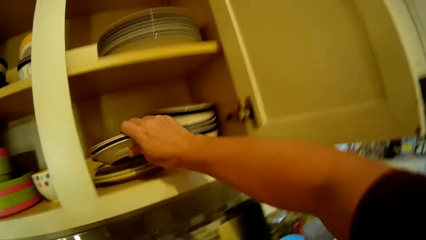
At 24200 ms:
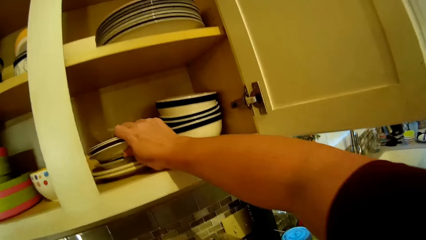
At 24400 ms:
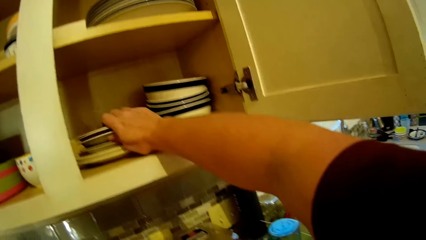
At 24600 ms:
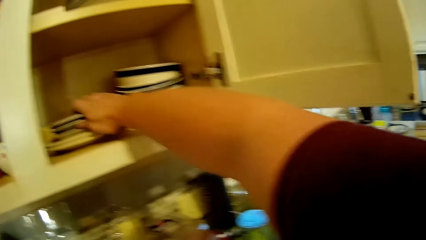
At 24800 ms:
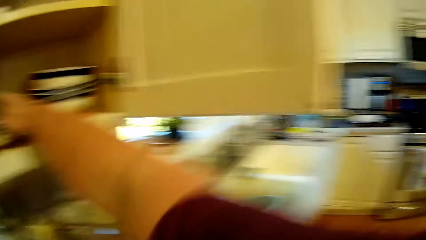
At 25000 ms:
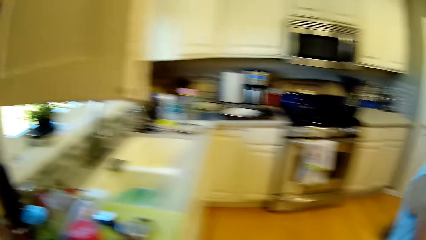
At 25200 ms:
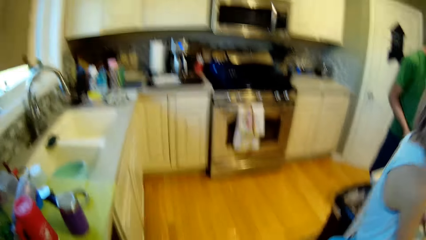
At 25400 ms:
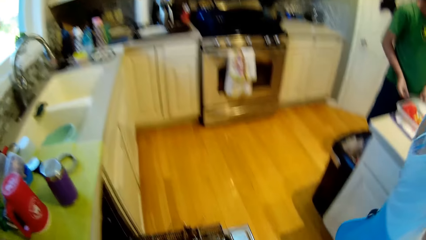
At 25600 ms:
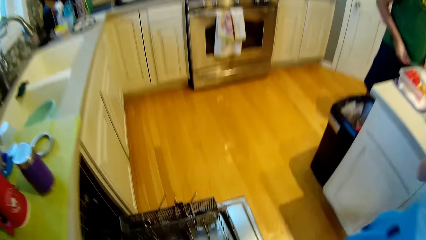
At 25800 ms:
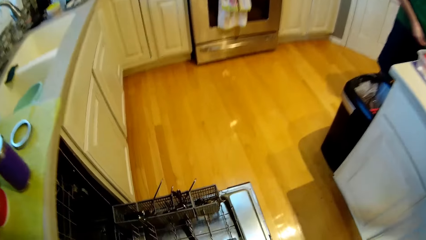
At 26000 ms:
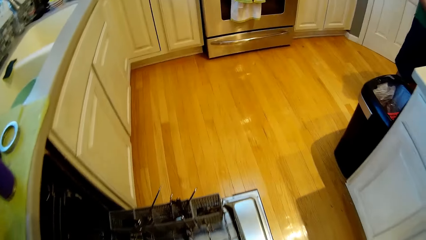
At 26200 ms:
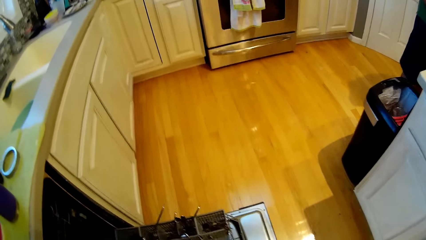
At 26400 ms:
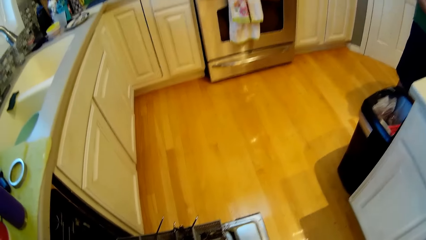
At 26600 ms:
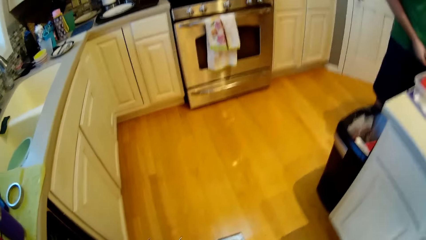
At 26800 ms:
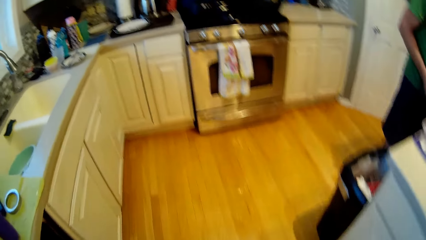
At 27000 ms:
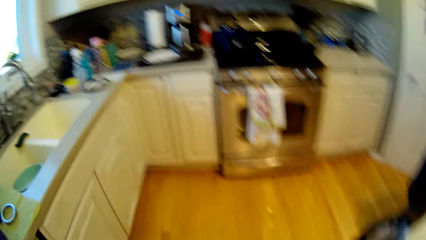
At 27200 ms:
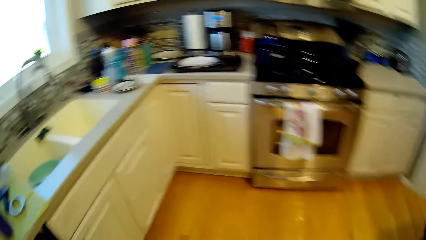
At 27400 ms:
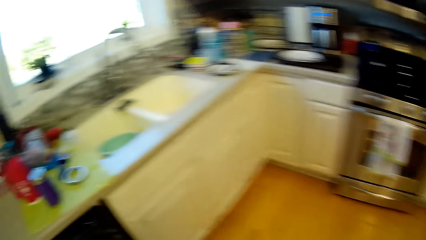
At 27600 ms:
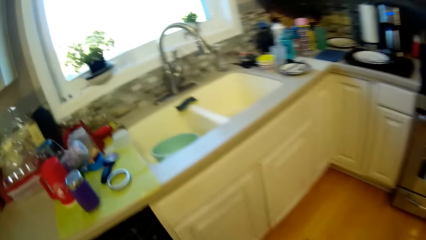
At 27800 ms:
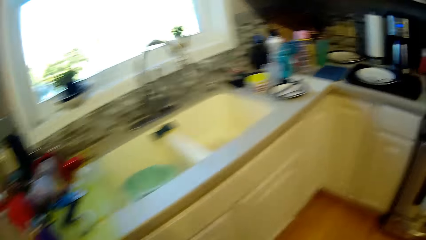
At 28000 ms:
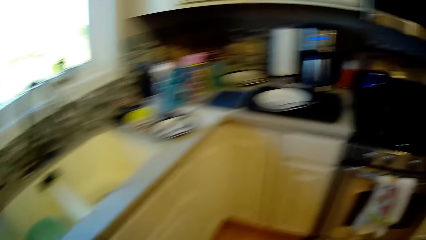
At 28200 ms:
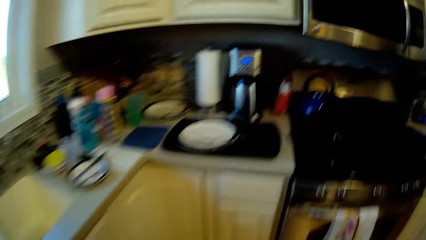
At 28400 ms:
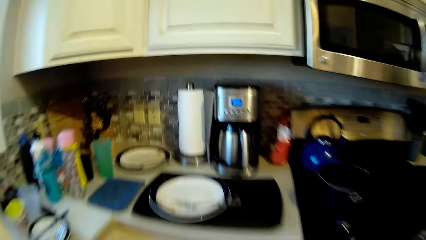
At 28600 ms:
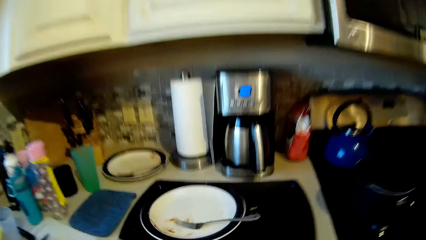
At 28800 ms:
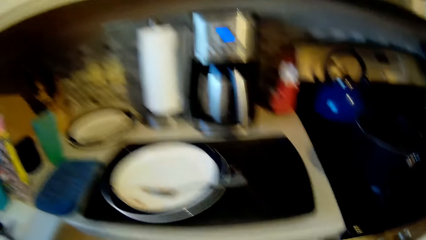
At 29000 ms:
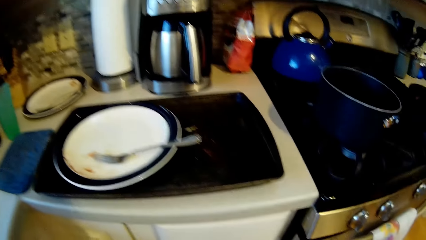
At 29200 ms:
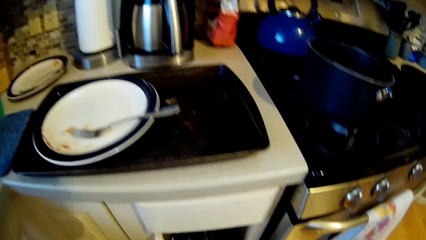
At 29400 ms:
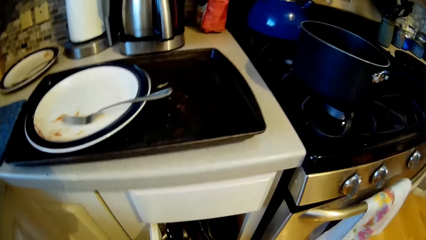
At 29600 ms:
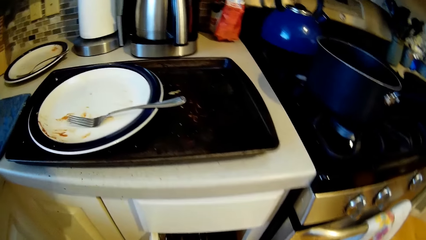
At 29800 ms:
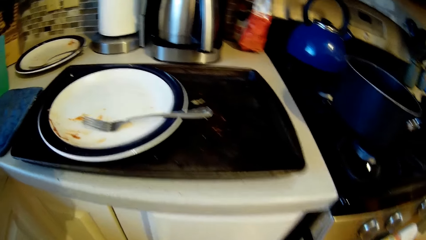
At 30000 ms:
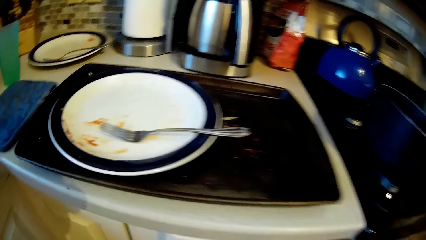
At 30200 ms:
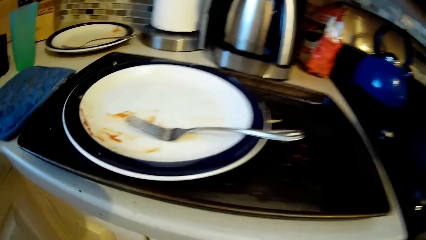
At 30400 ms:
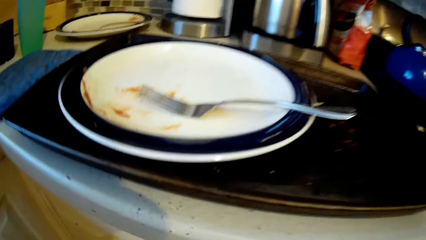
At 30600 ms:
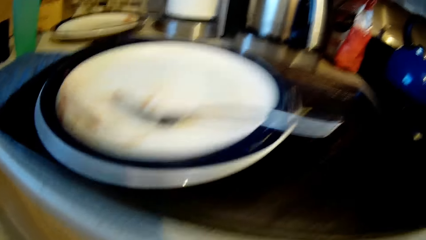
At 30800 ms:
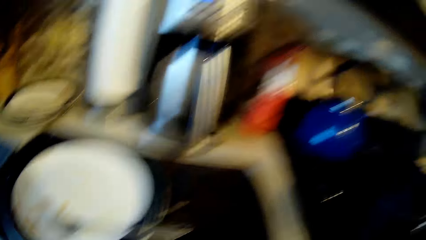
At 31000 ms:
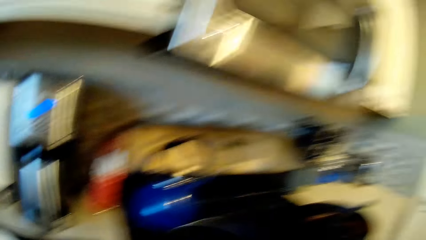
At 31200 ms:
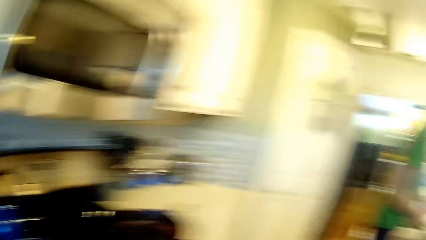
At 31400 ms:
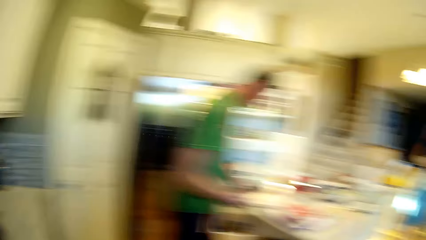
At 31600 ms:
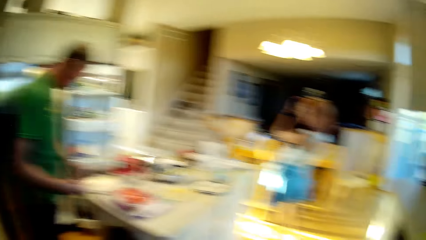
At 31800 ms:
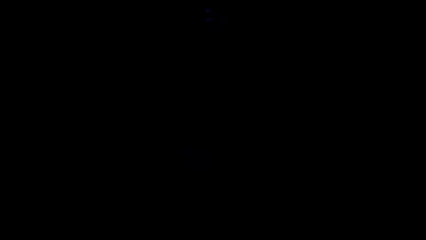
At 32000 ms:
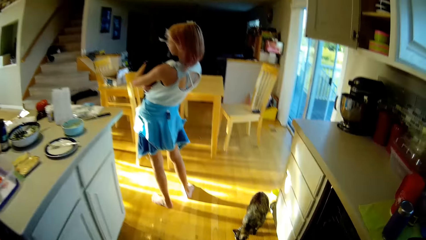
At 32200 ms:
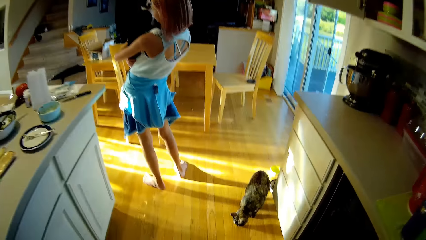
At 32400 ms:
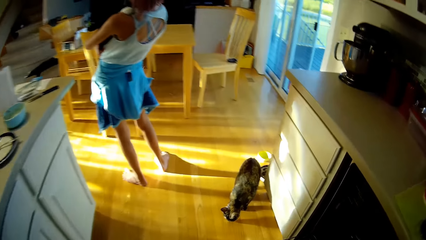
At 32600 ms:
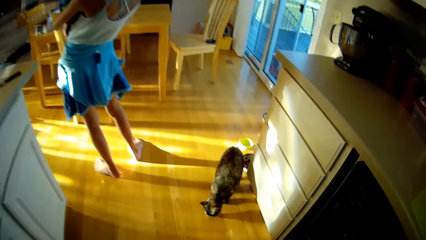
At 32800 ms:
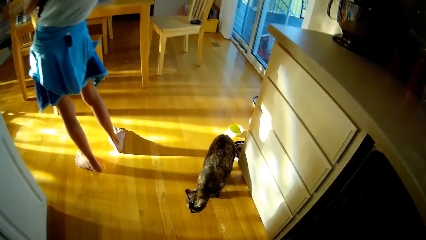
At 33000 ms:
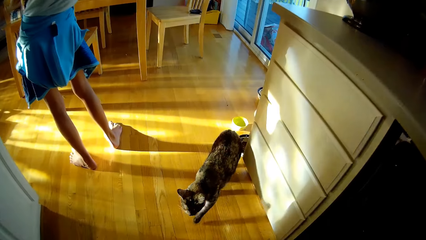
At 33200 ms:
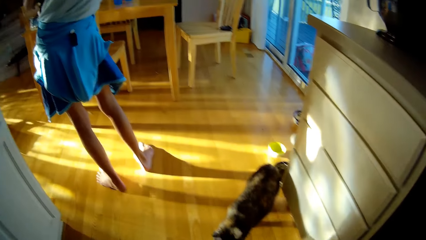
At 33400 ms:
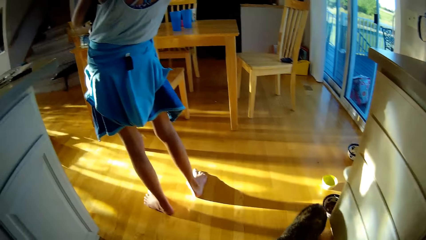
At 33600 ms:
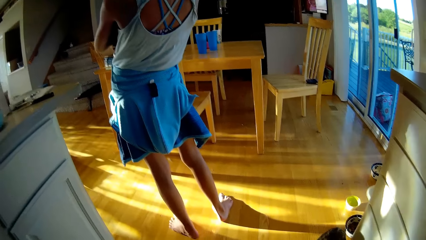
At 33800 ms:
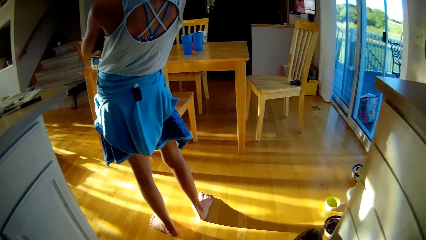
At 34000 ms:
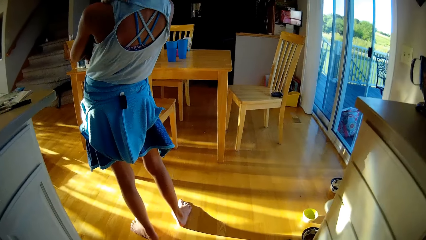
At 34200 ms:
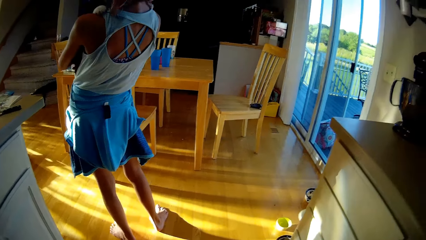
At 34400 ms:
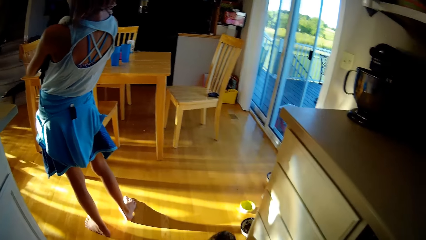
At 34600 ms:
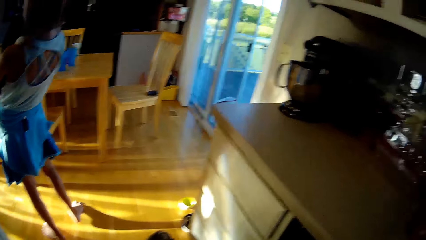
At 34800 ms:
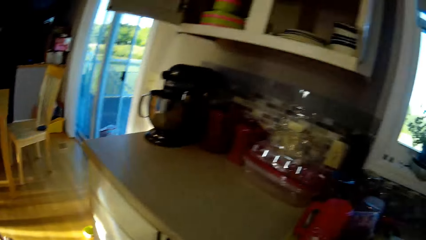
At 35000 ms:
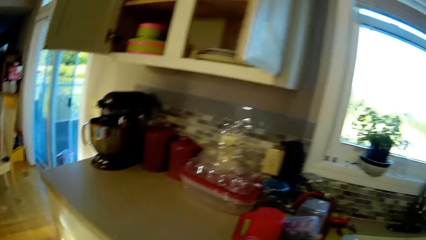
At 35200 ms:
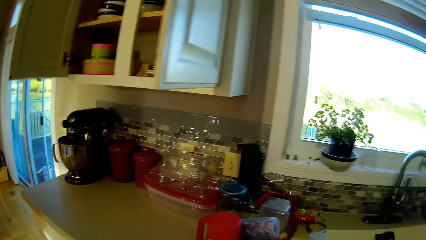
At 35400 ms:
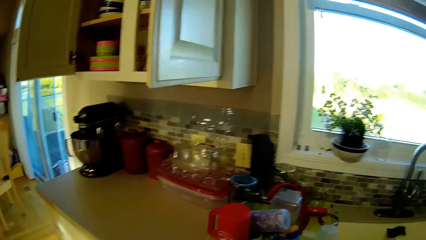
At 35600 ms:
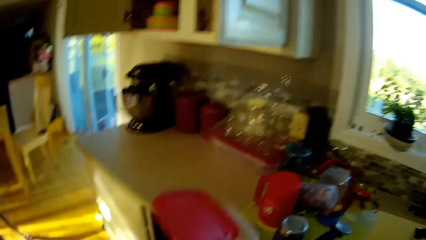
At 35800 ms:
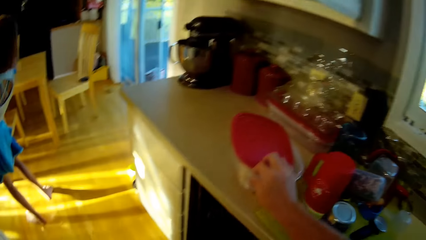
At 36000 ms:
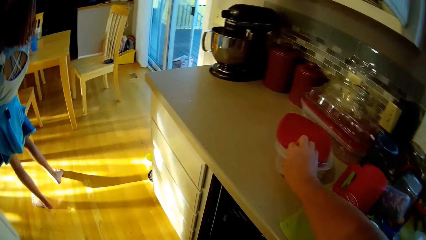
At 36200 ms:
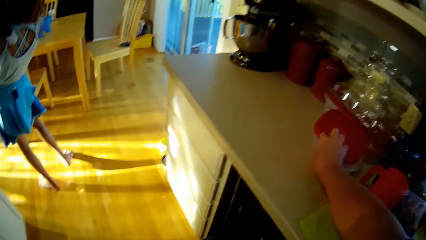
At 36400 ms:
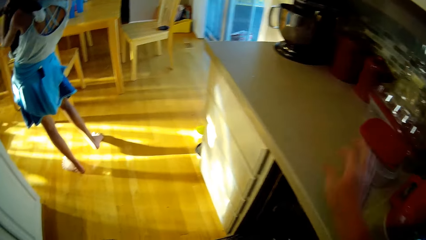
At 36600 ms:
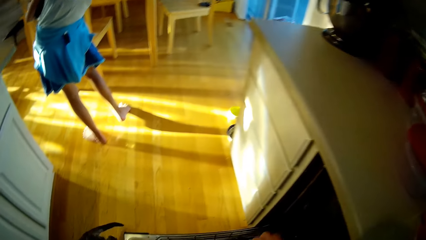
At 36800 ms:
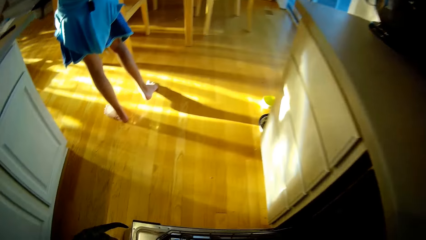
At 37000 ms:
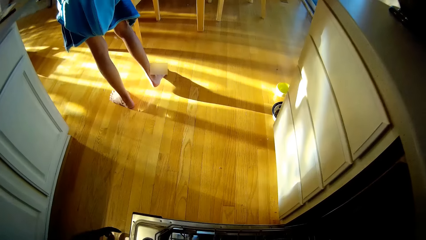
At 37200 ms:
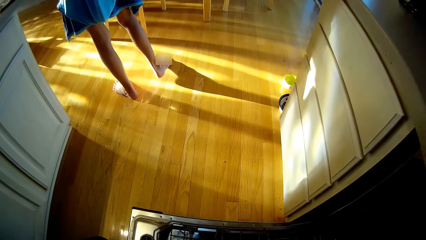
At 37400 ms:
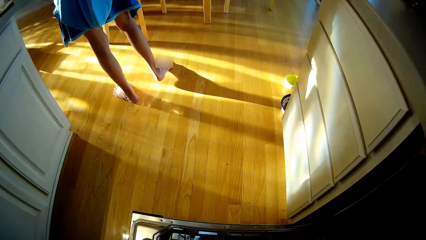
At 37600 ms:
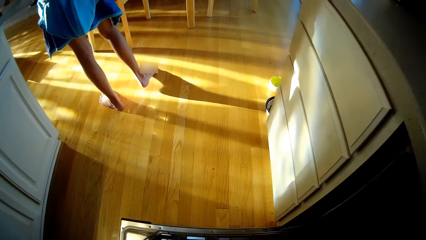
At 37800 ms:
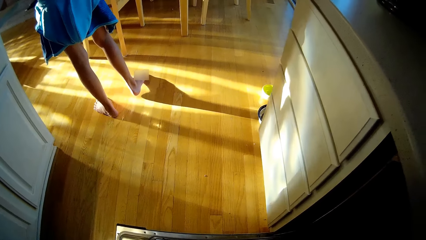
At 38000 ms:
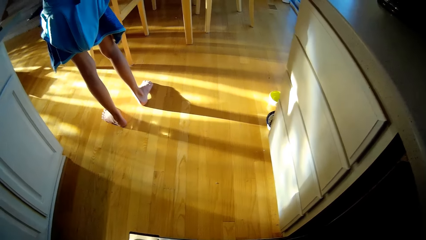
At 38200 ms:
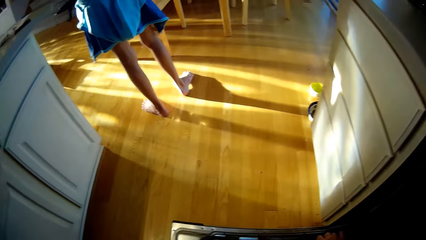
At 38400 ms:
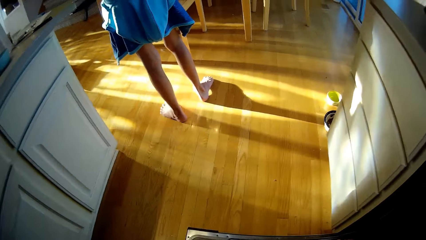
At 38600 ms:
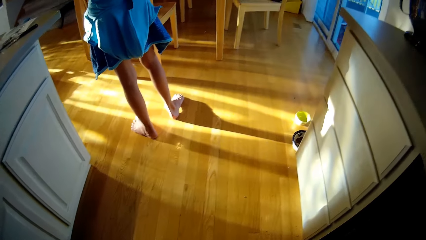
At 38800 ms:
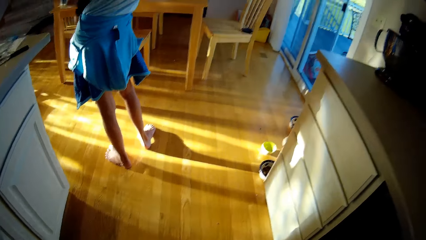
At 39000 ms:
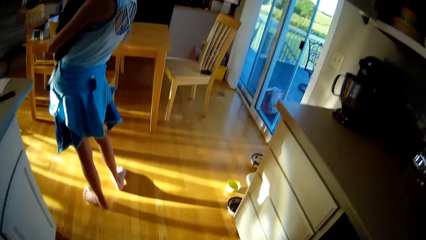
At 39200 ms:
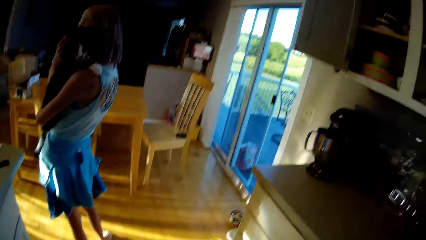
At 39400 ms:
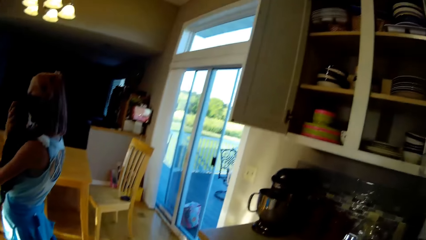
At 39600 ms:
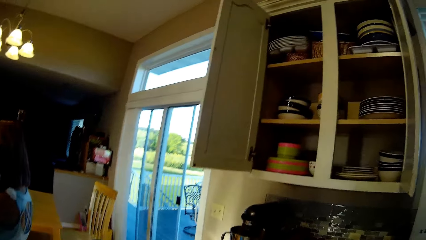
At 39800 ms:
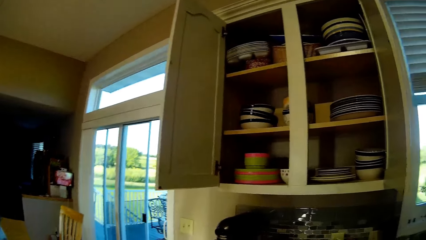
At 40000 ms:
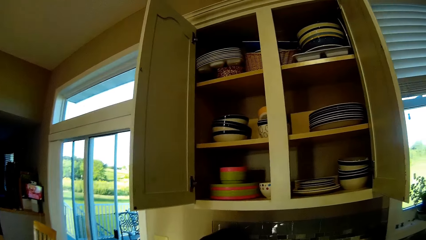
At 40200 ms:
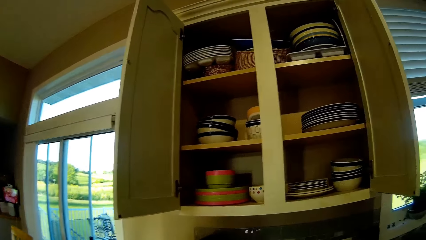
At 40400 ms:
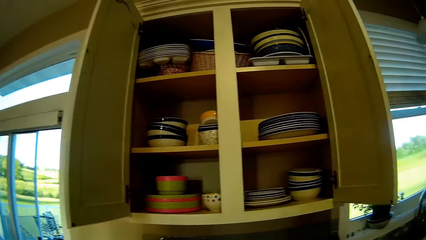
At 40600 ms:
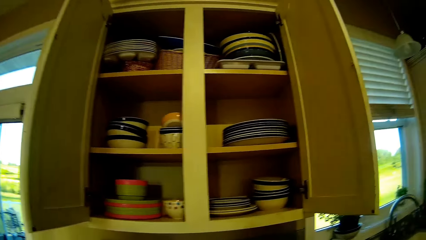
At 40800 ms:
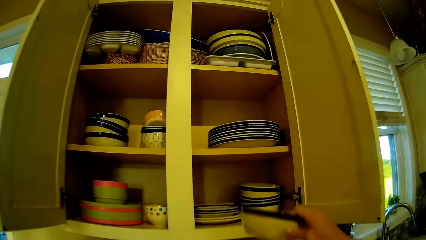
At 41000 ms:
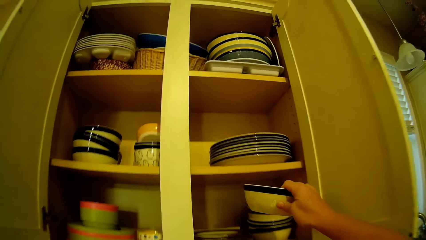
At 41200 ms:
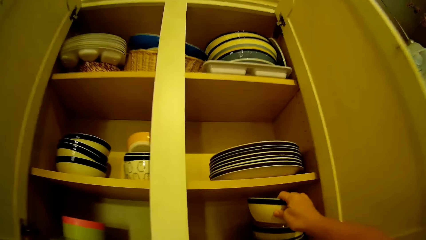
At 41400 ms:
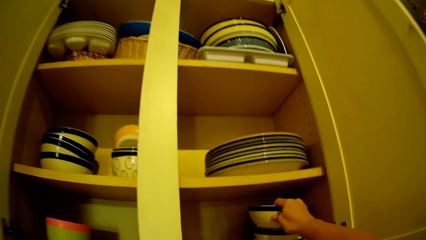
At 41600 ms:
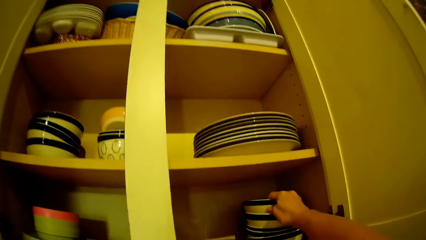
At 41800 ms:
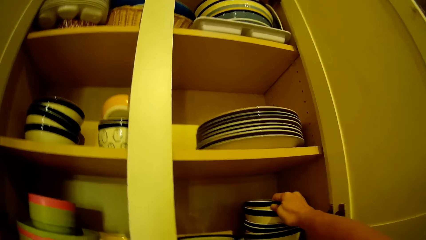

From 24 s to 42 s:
The camera wearer places the plate into the cabinet. They look around. A person walks around. The camera wearer walks around. They look around. They walk around. The person looks around. The camera wearer looks around. They place a food container on the countertop. They stare at the floor. They look around.
